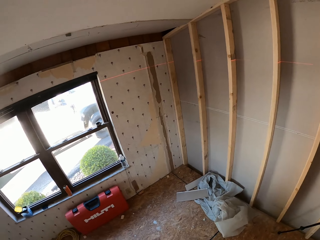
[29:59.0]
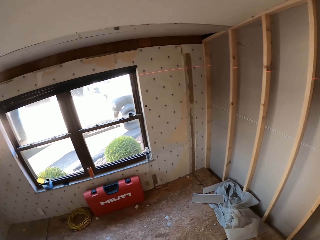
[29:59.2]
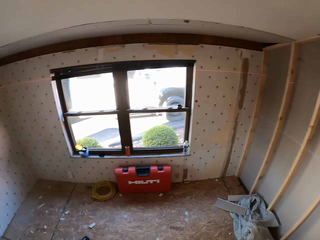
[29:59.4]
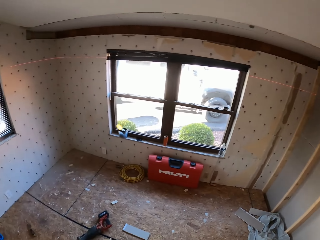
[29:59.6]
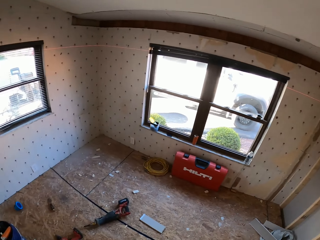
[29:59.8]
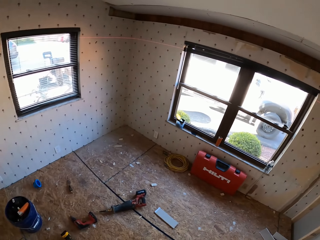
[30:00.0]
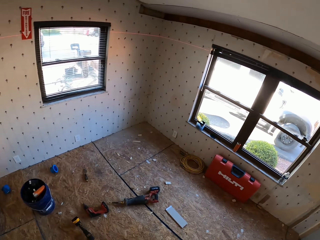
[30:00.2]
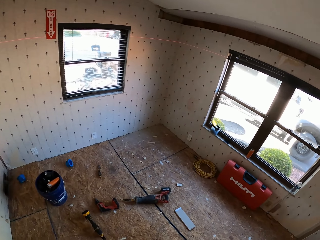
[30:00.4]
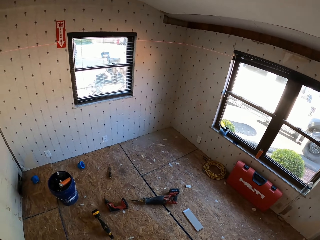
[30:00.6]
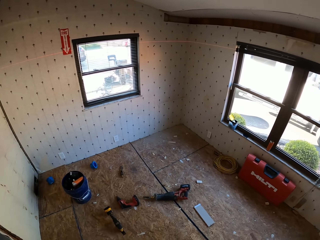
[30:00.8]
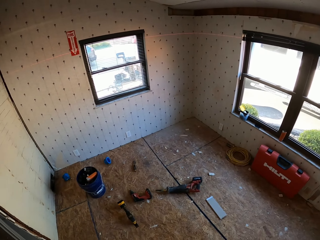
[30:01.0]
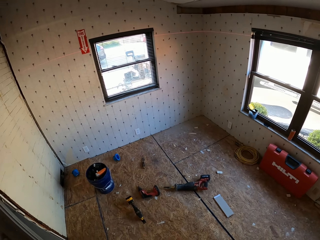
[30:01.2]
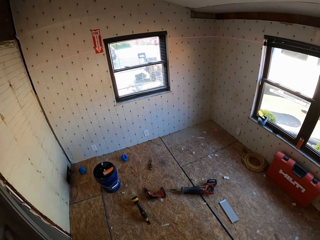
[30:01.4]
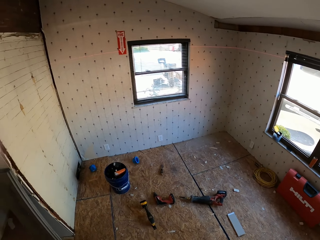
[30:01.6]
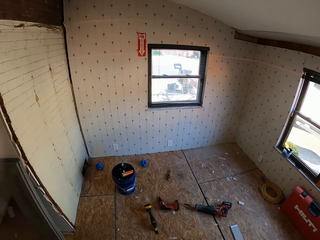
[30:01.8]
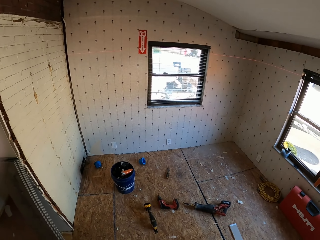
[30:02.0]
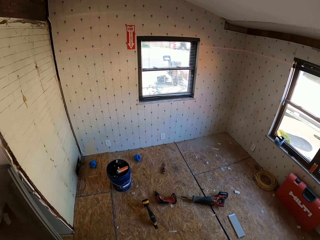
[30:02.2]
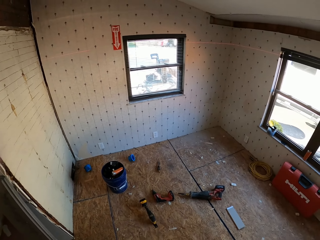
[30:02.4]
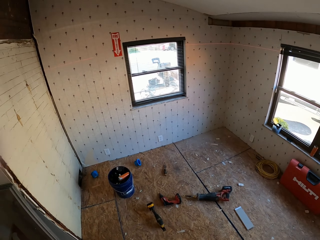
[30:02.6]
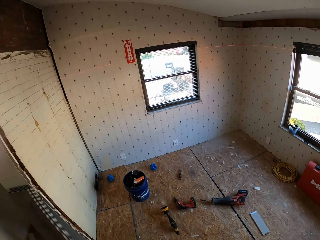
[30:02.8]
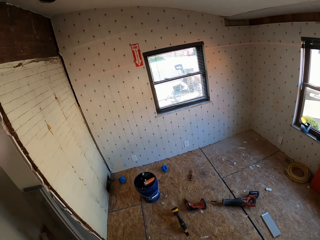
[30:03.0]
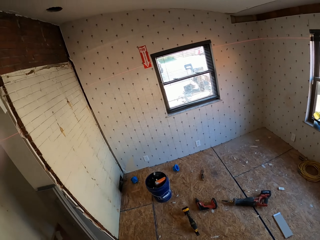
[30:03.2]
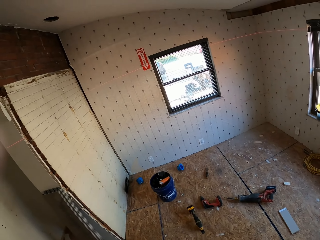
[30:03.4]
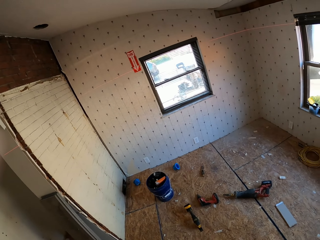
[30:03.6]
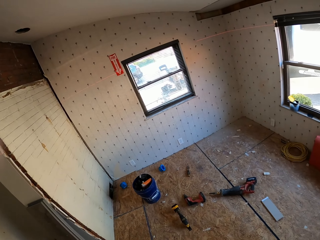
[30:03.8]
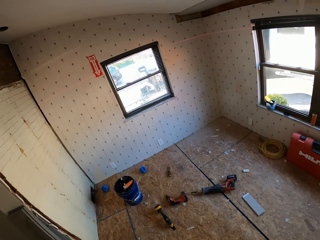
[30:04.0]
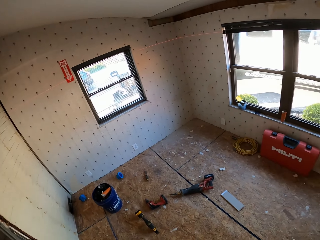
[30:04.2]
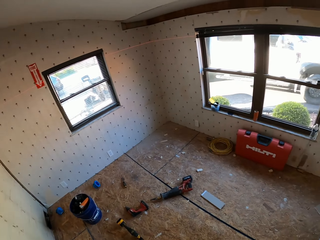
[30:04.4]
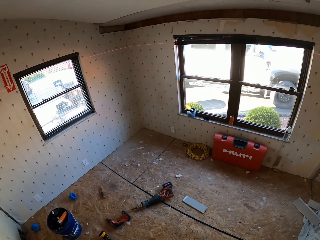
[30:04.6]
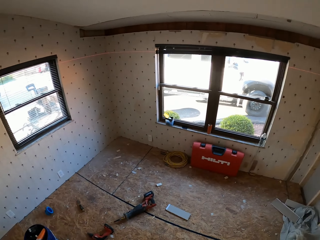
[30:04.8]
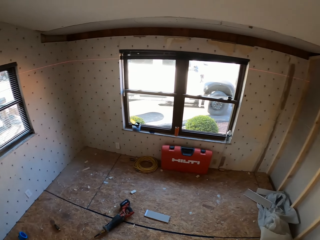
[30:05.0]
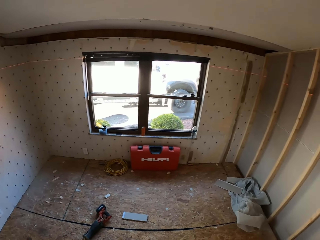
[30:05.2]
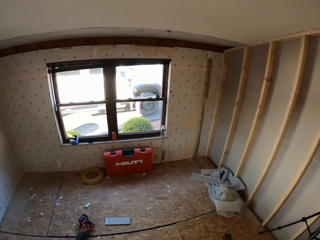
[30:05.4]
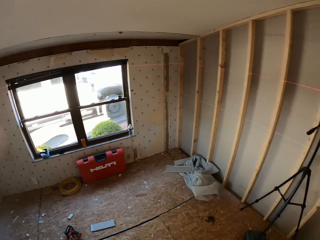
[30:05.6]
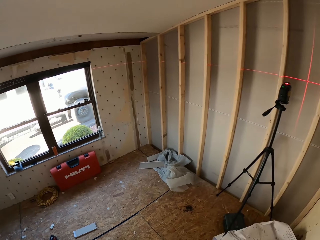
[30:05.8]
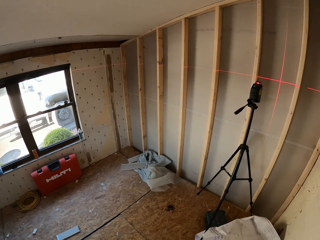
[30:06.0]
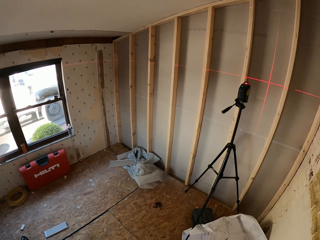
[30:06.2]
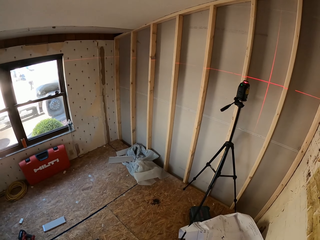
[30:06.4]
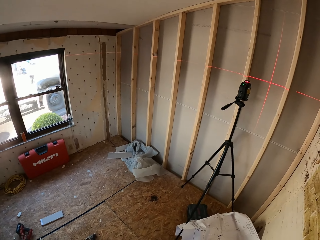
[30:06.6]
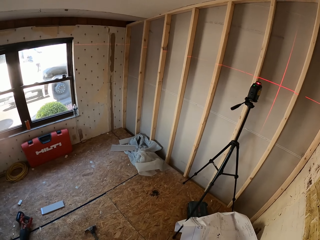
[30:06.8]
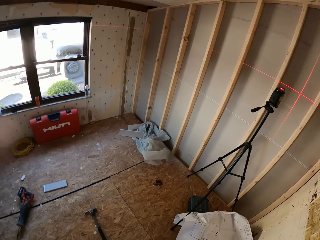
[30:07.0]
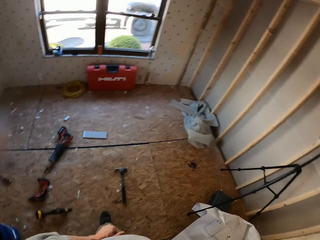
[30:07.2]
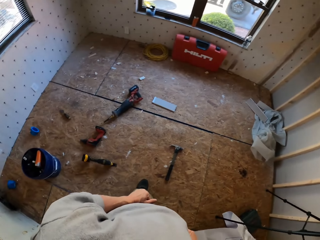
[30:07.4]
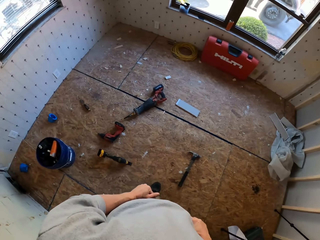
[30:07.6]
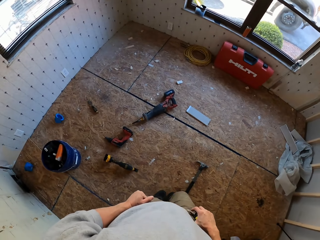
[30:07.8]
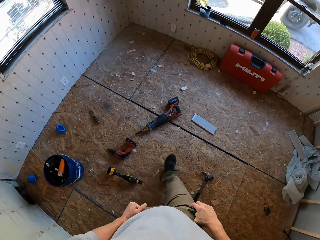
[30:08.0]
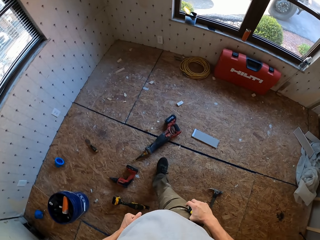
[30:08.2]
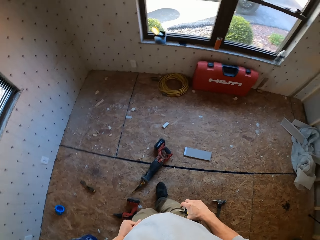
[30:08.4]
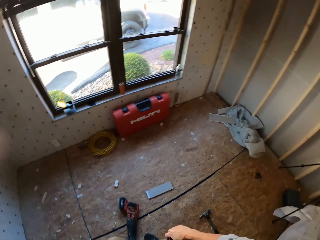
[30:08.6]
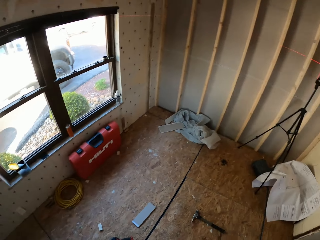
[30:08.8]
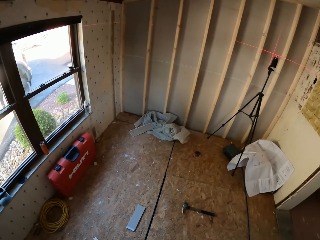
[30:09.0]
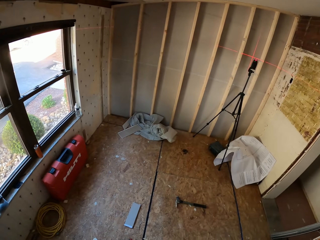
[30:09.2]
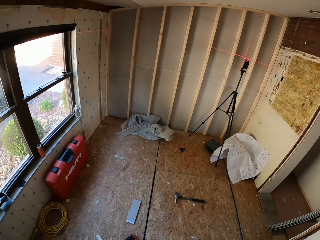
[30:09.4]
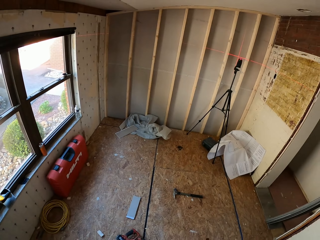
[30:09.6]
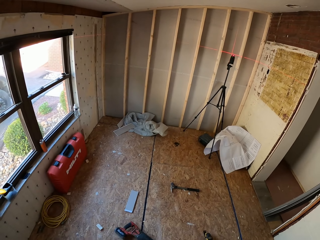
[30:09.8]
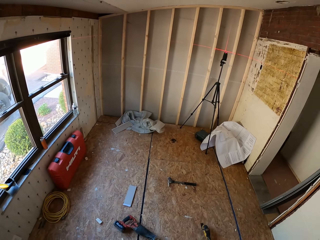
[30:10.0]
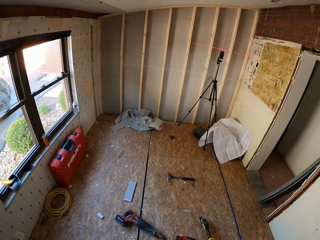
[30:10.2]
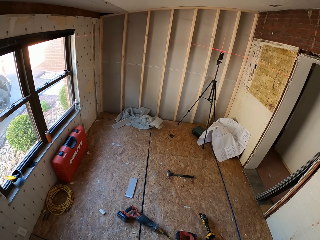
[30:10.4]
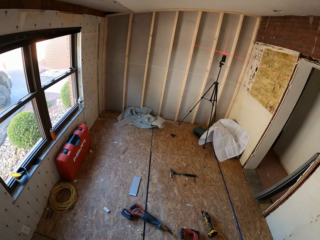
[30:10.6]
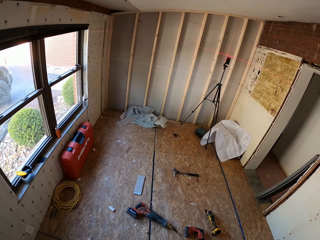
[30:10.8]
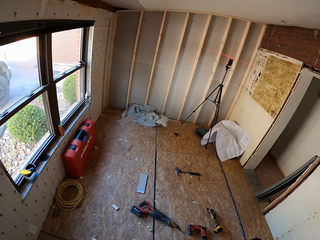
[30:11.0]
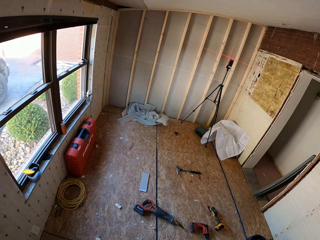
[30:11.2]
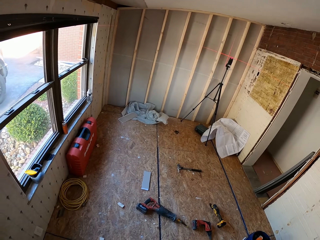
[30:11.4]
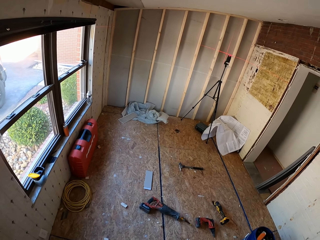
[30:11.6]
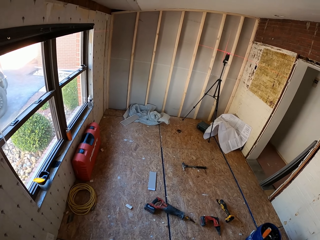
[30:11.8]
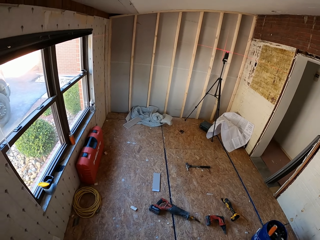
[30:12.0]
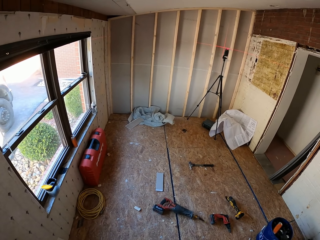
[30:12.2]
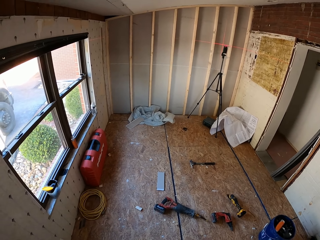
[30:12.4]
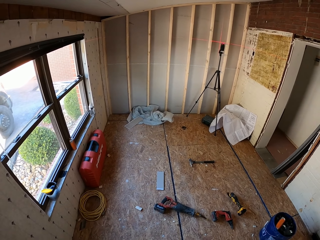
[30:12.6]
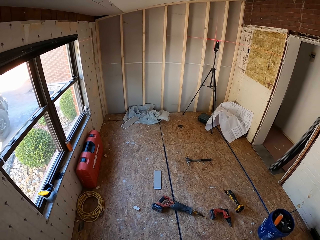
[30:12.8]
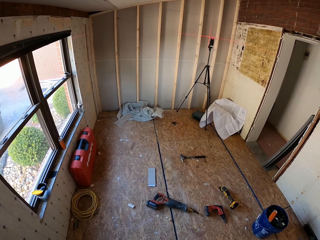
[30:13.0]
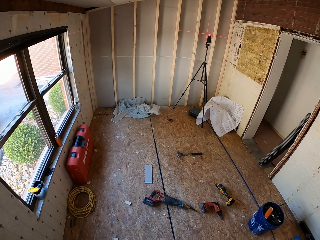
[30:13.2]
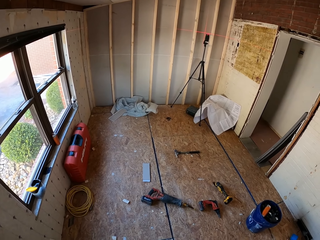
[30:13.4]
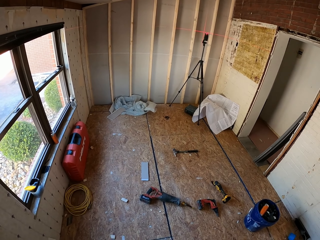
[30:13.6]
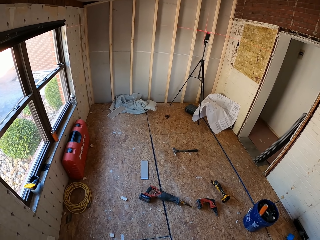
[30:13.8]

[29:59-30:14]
The camera wearer walks around. They turn around. They walk around the room. They look around the room. They turn around.

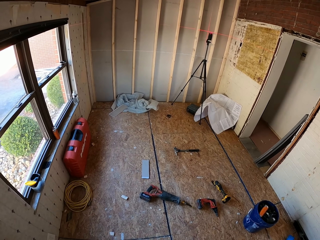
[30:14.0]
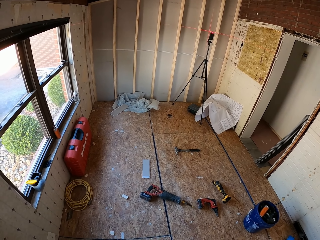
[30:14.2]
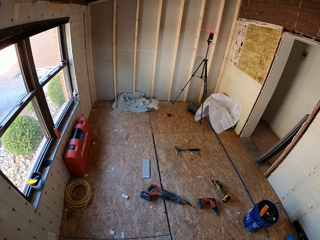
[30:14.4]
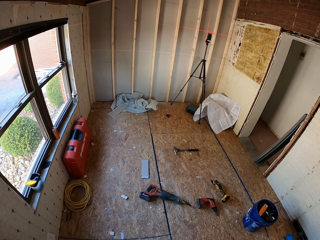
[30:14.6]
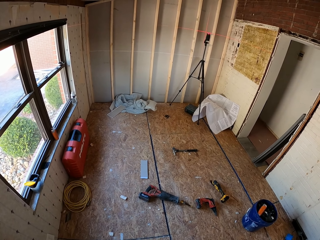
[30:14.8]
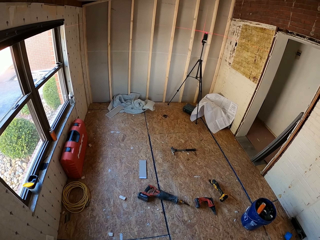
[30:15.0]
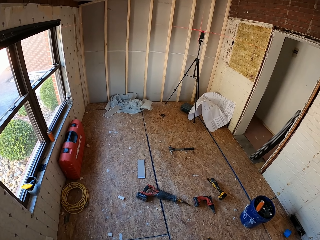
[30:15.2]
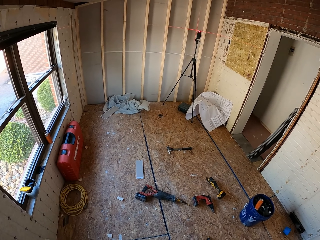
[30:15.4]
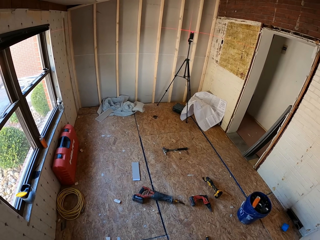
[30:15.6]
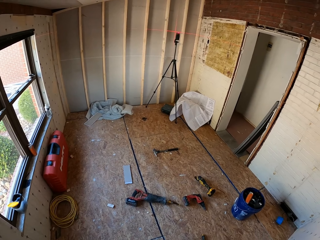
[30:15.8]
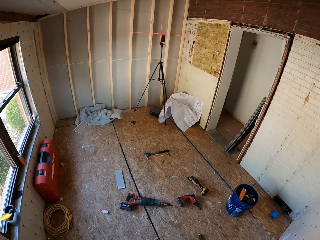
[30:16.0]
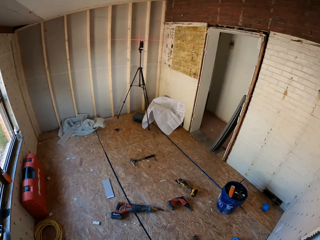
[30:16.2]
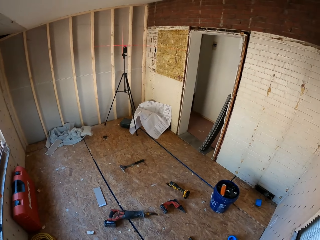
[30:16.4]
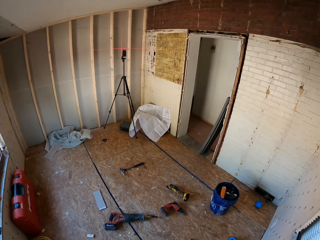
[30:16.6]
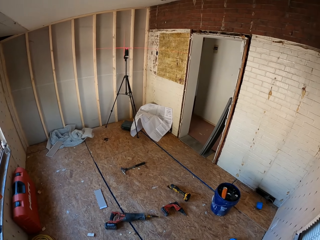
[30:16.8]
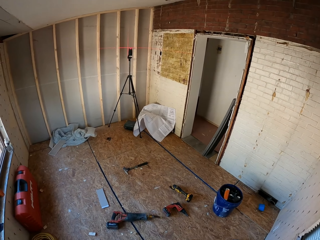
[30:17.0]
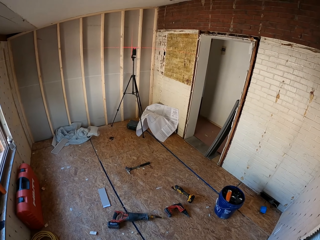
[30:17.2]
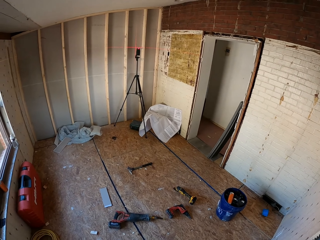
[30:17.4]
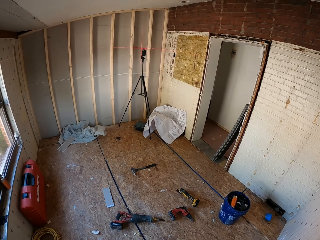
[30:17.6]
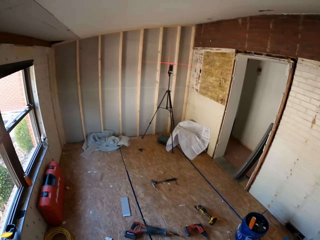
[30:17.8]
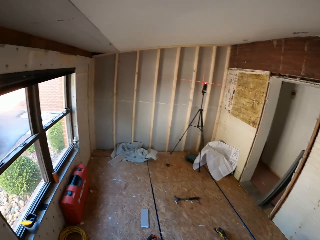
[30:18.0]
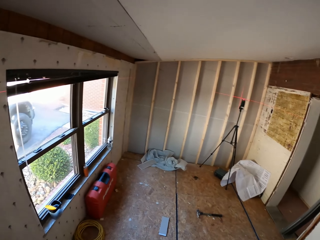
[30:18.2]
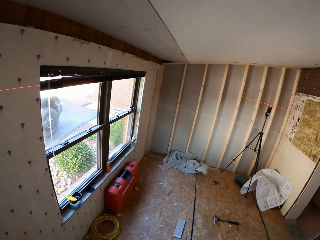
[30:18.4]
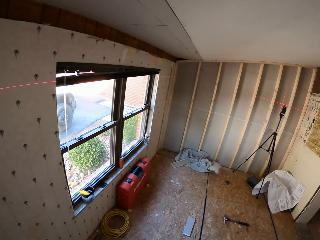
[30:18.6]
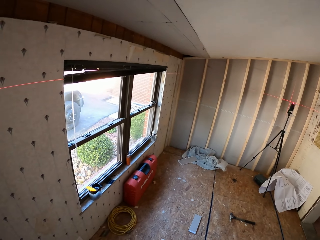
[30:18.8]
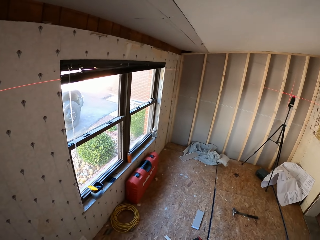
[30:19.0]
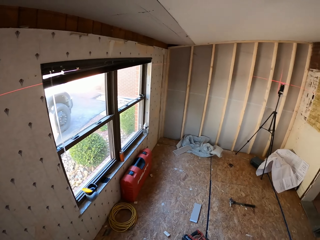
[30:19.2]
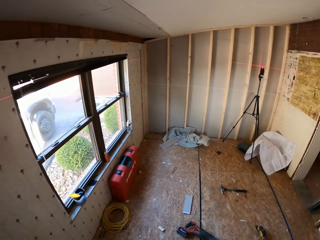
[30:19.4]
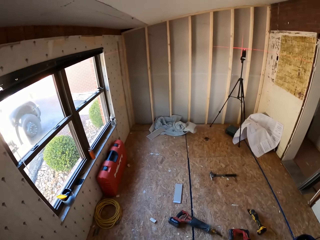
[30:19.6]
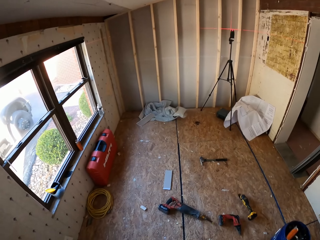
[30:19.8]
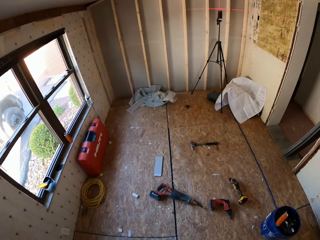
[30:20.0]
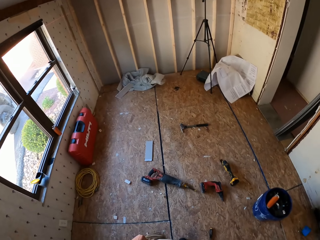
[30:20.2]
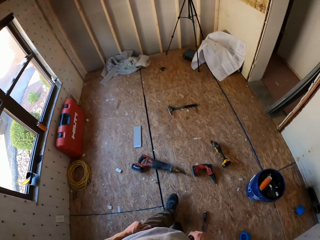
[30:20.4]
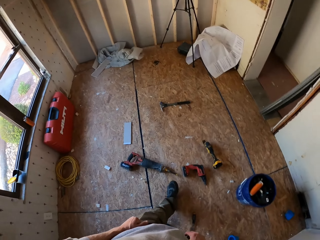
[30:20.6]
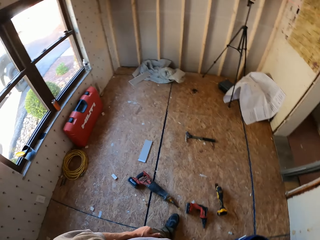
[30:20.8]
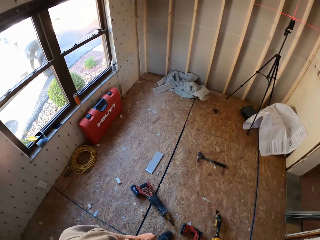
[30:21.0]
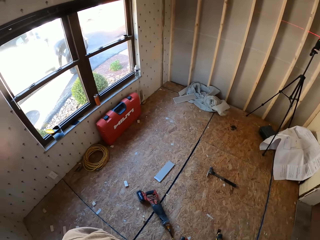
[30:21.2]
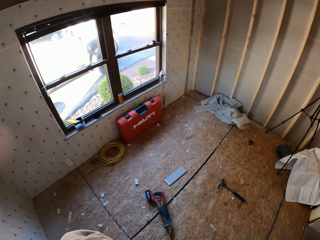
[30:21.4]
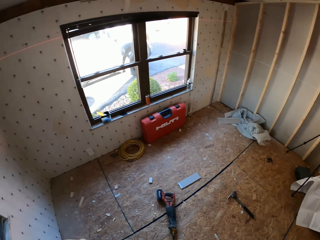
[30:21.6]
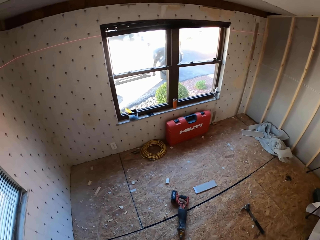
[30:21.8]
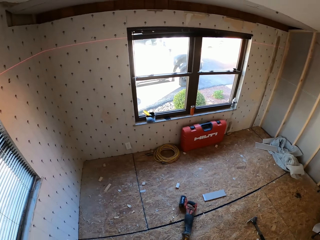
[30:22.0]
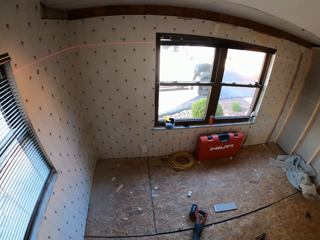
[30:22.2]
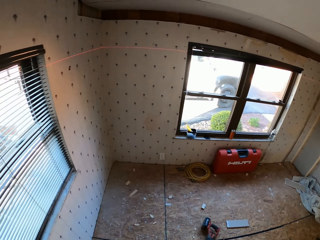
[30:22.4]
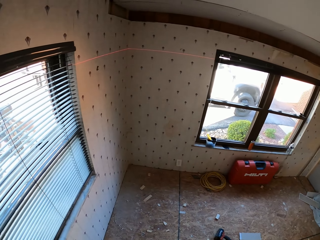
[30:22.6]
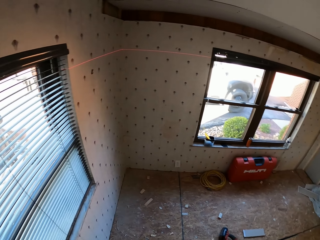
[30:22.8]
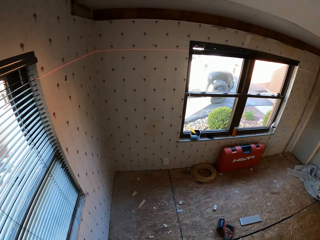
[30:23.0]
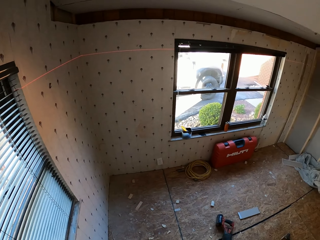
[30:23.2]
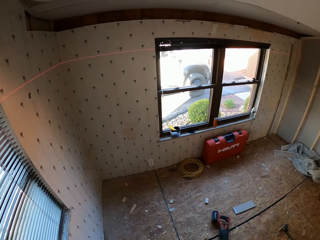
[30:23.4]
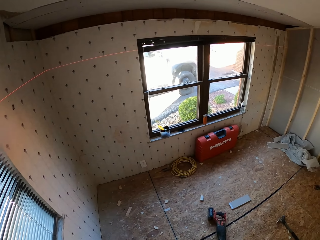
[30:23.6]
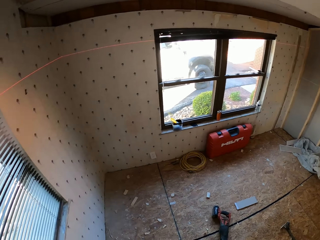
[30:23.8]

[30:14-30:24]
The camera wearer walks around. They turn around.
